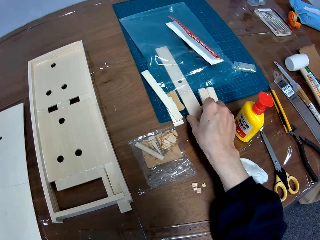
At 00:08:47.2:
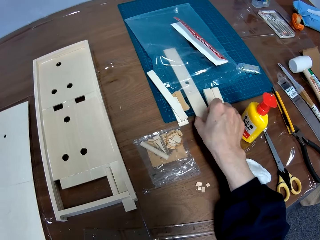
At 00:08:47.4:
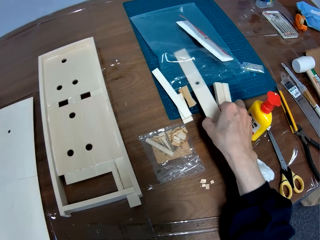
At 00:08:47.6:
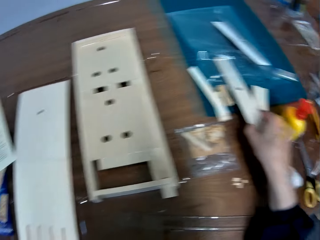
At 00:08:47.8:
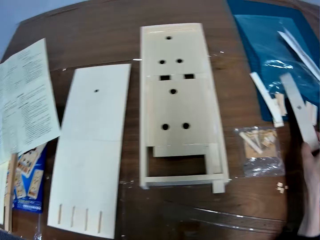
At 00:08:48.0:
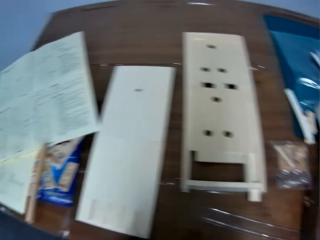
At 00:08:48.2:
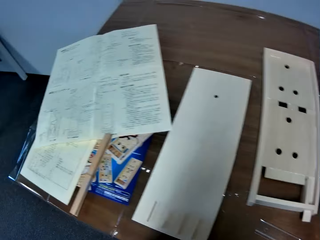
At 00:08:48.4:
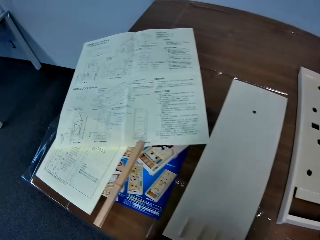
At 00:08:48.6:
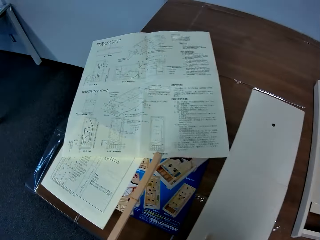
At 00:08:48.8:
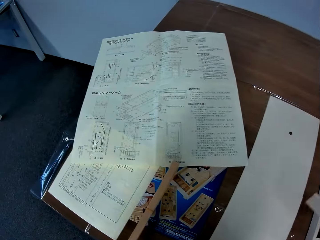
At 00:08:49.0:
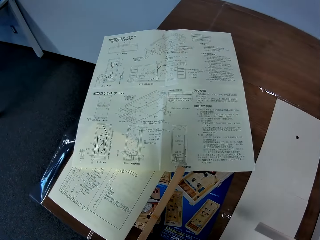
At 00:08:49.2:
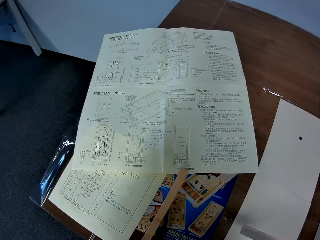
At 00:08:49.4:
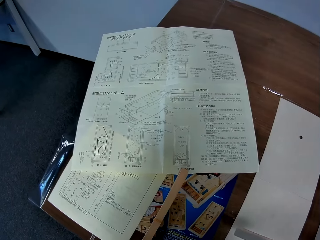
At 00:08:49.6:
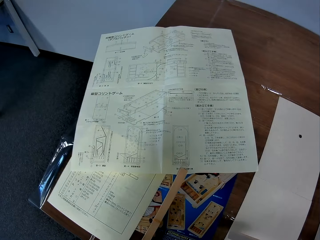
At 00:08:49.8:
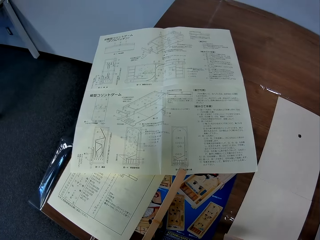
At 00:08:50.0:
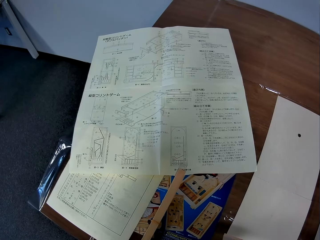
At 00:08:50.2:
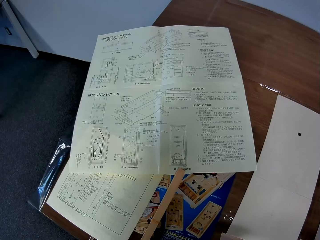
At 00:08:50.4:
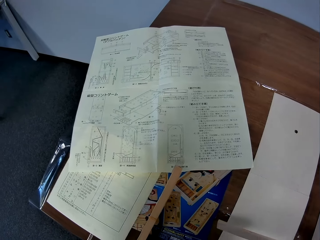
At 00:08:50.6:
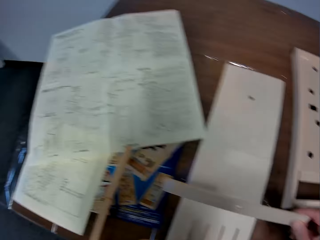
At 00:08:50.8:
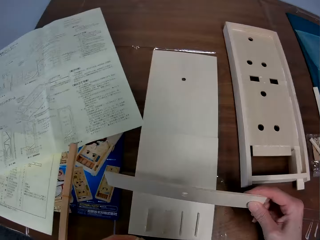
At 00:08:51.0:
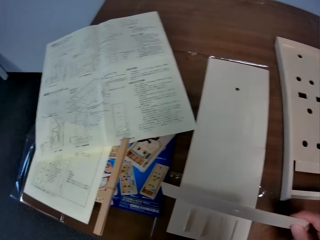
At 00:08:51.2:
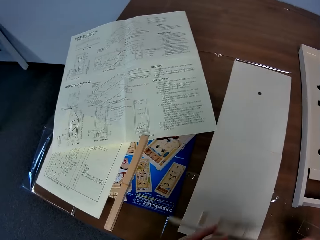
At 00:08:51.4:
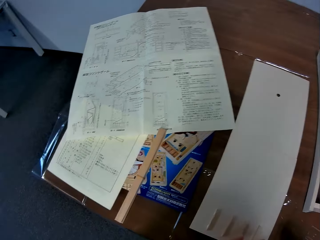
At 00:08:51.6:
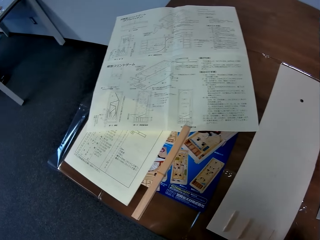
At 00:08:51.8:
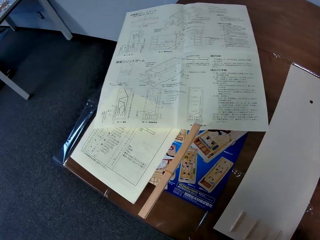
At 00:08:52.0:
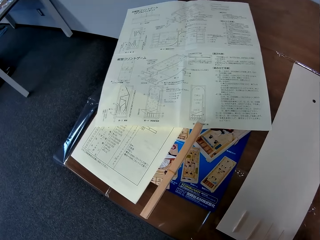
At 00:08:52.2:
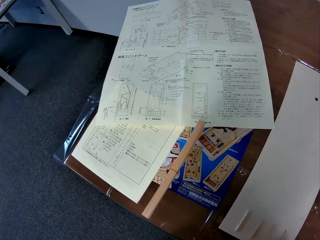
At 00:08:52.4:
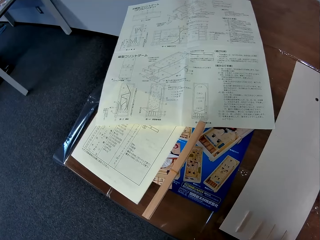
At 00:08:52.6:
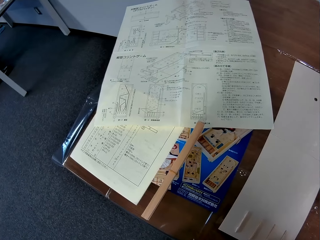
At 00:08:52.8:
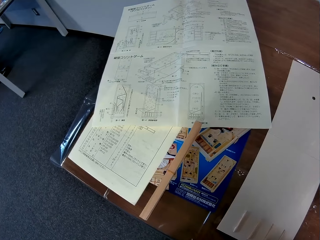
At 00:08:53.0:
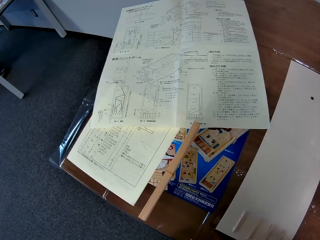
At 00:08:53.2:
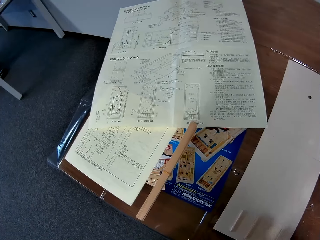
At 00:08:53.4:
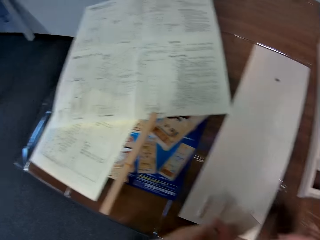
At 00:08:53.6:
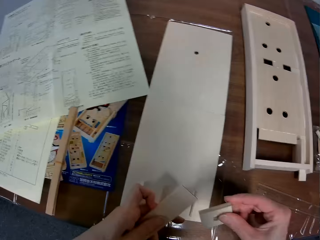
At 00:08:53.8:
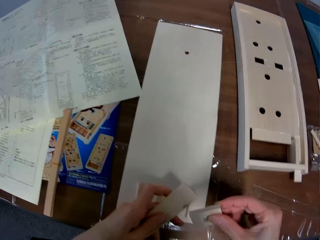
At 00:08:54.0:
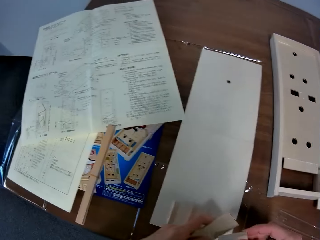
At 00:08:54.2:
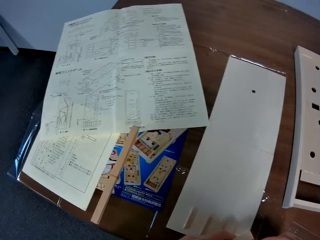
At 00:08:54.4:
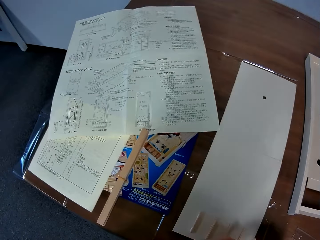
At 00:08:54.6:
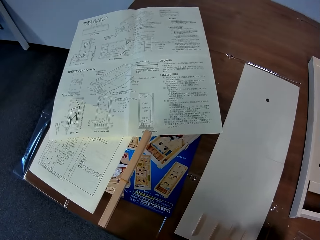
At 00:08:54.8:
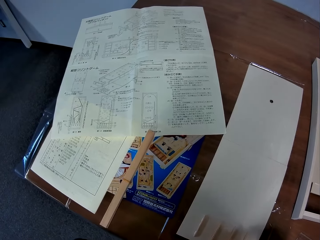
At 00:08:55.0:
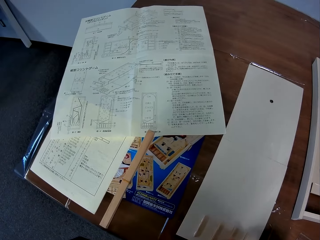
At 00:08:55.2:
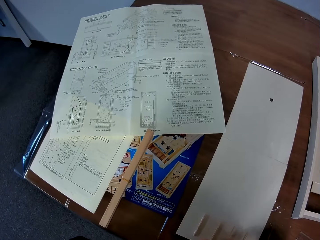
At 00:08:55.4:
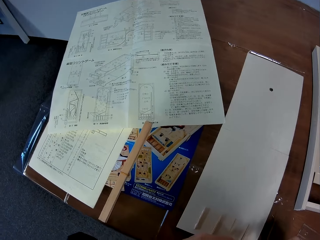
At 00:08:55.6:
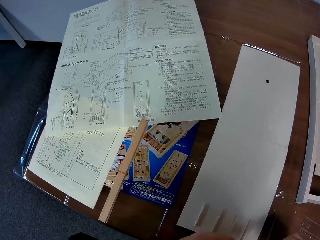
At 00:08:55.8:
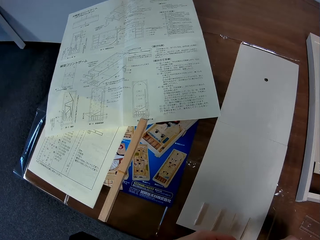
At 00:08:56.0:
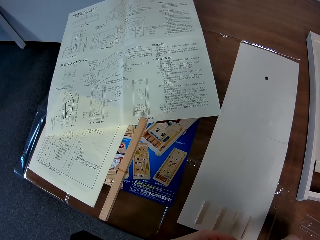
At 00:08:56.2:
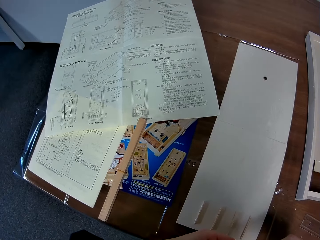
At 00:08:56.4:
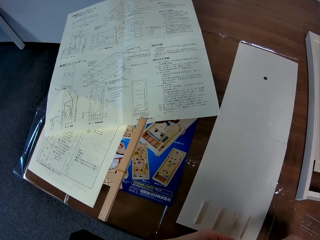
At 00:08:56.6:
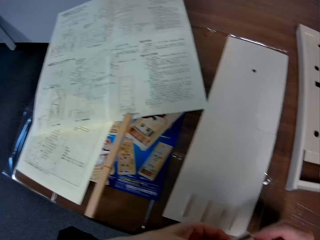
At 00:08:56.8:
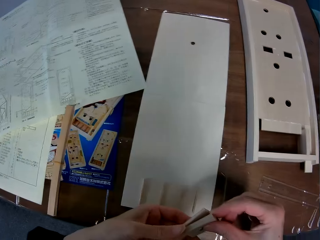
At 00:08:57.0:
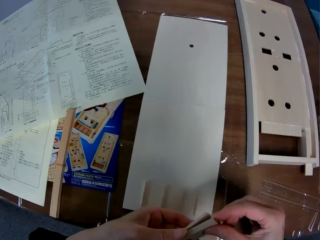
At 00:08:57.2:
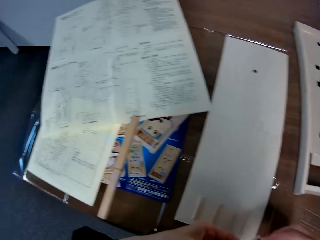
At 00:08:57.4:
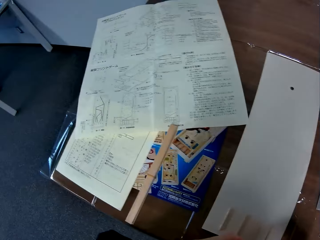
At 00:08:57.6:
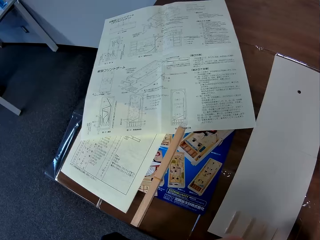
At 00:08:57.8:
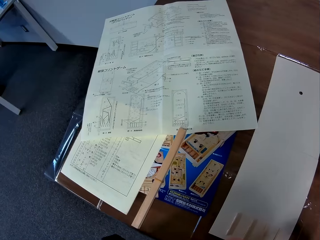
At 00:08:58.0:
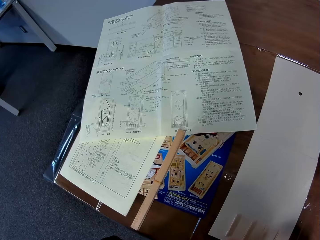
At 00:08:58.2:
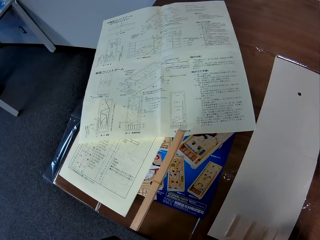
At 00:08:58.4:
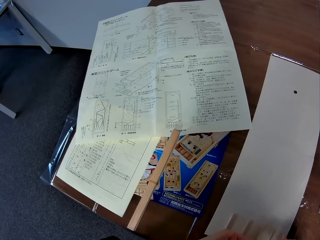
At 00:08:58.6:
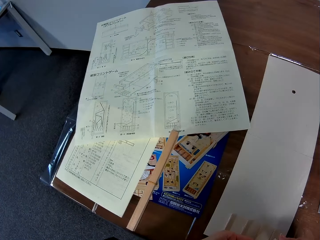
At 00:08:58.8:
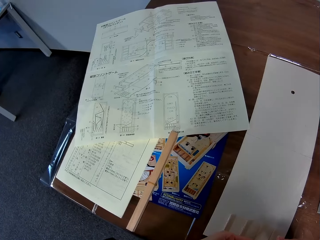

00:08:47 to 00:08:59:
The camera wearer picks up another piece of the mechanical model, or piece of wood, on the table. He exchanges the hand holding the piece of wood. He joins the pieces of the mechanical model in his hands together.

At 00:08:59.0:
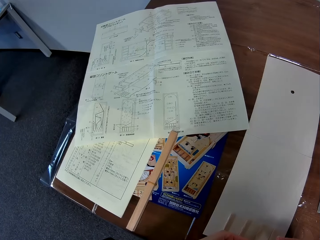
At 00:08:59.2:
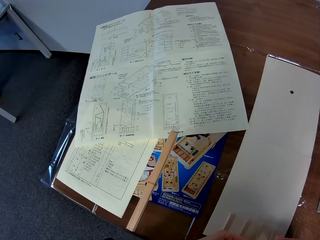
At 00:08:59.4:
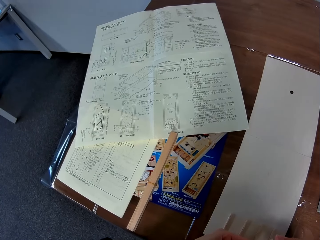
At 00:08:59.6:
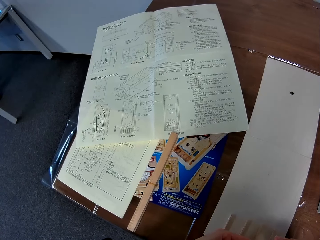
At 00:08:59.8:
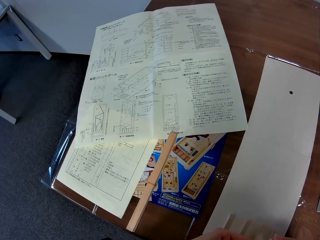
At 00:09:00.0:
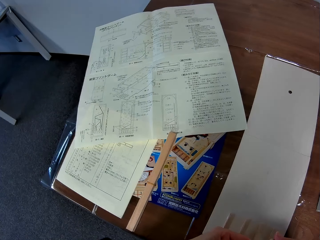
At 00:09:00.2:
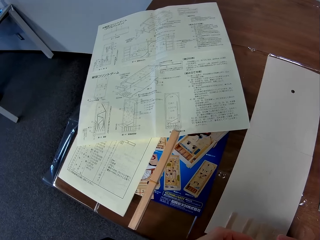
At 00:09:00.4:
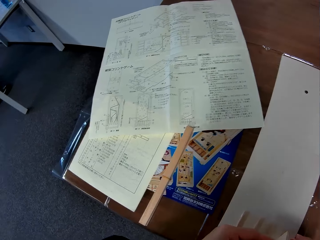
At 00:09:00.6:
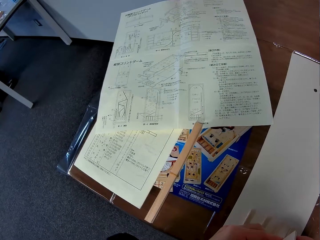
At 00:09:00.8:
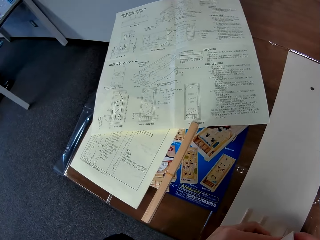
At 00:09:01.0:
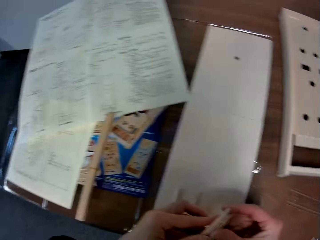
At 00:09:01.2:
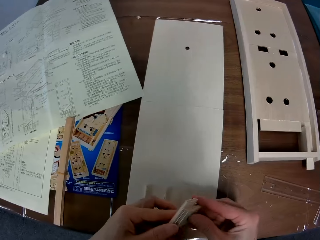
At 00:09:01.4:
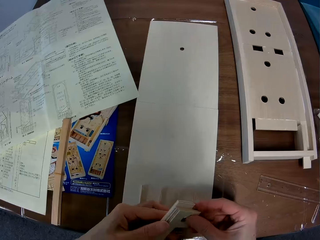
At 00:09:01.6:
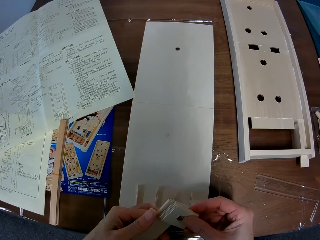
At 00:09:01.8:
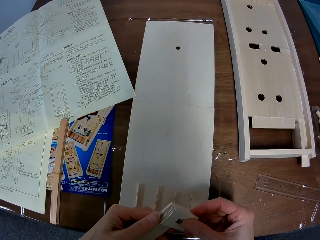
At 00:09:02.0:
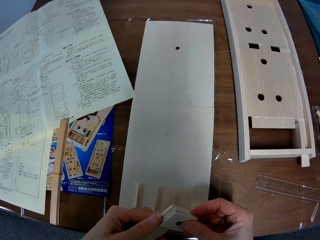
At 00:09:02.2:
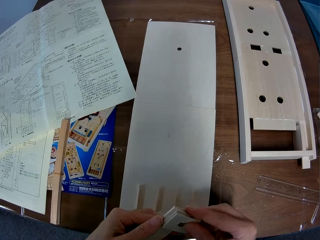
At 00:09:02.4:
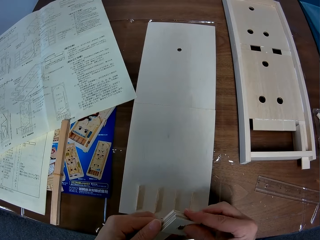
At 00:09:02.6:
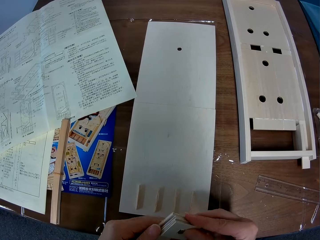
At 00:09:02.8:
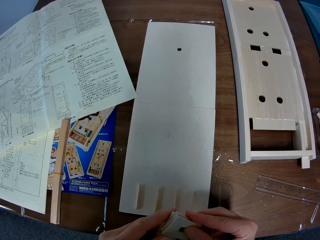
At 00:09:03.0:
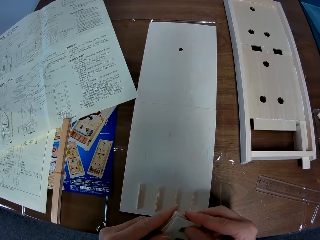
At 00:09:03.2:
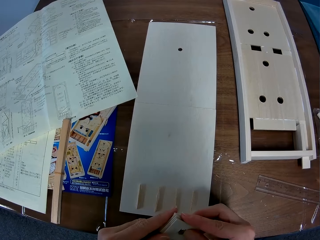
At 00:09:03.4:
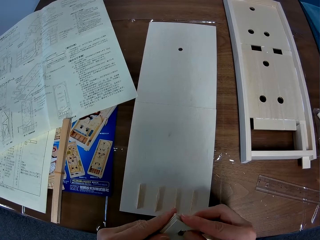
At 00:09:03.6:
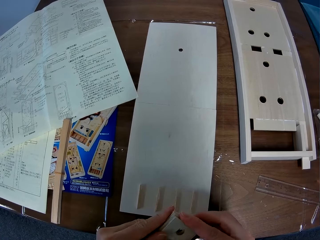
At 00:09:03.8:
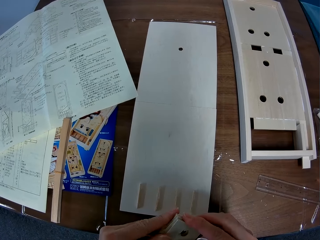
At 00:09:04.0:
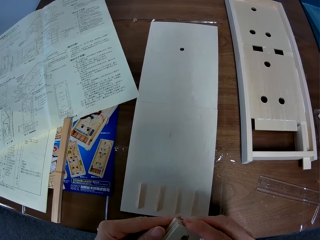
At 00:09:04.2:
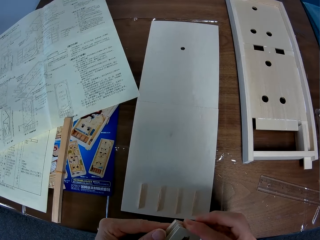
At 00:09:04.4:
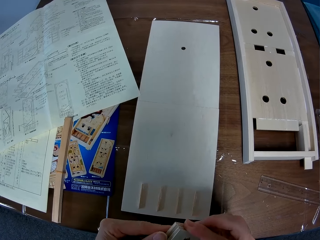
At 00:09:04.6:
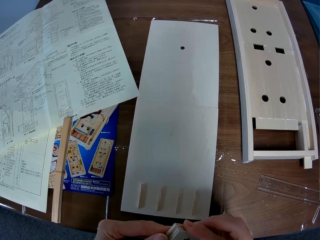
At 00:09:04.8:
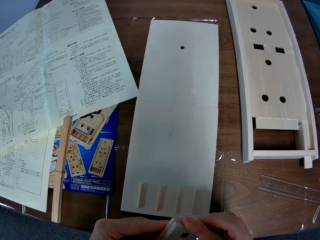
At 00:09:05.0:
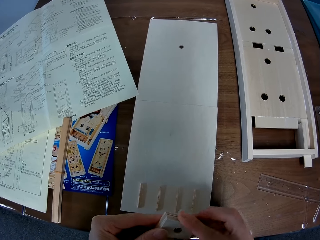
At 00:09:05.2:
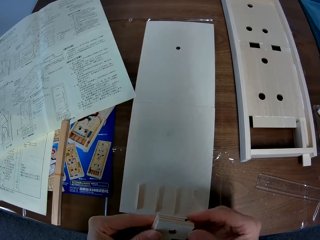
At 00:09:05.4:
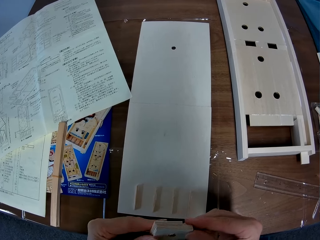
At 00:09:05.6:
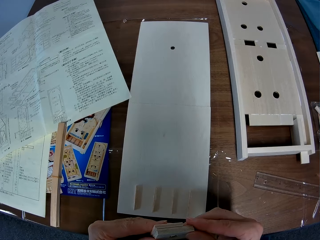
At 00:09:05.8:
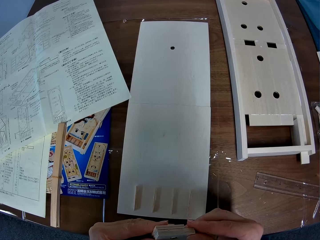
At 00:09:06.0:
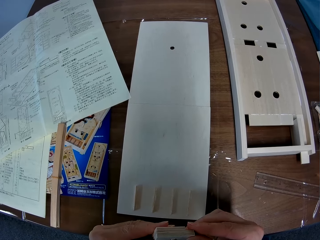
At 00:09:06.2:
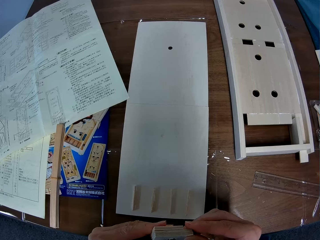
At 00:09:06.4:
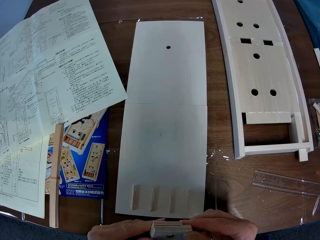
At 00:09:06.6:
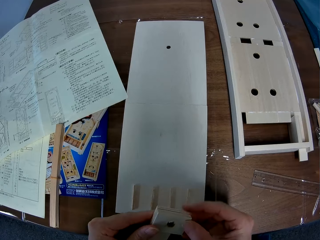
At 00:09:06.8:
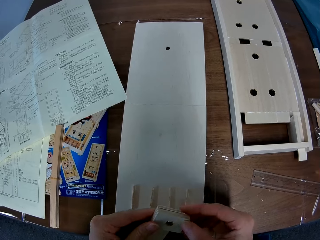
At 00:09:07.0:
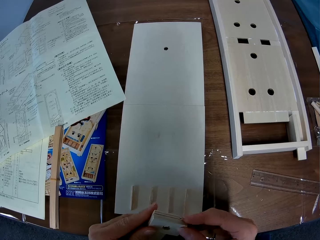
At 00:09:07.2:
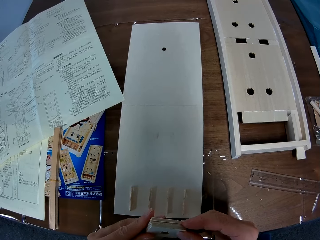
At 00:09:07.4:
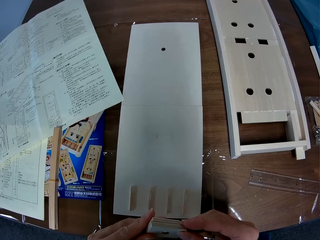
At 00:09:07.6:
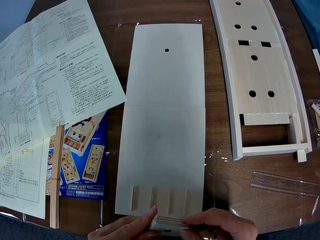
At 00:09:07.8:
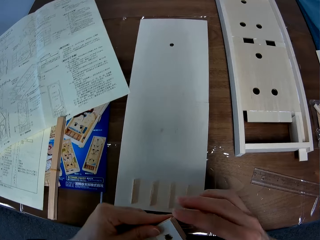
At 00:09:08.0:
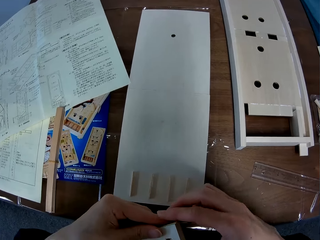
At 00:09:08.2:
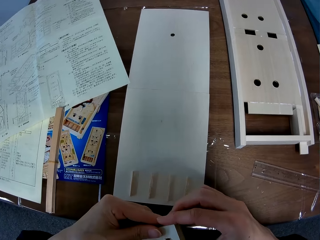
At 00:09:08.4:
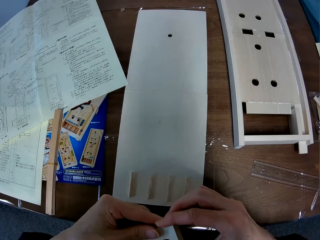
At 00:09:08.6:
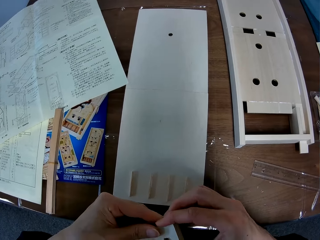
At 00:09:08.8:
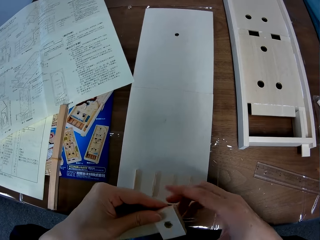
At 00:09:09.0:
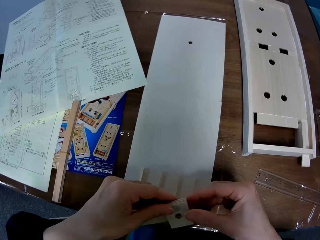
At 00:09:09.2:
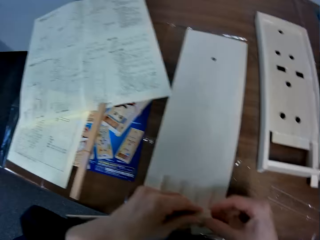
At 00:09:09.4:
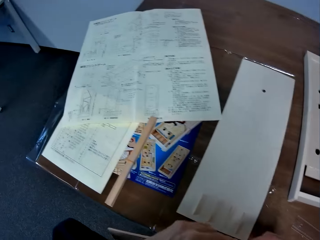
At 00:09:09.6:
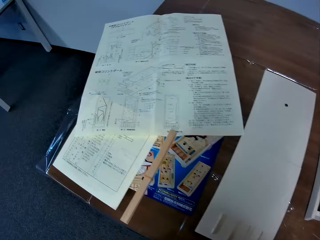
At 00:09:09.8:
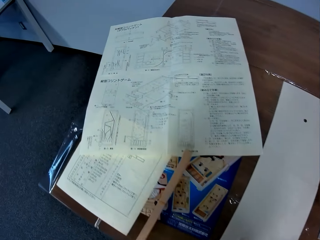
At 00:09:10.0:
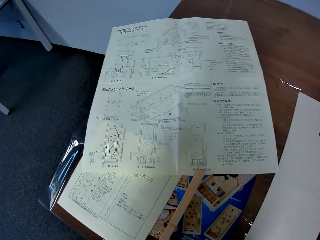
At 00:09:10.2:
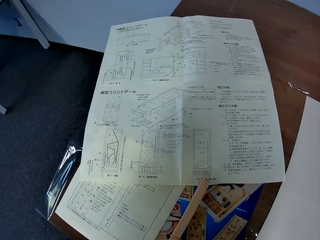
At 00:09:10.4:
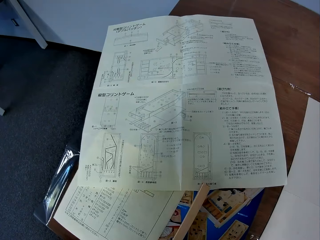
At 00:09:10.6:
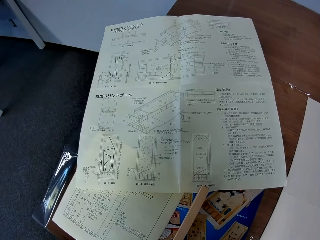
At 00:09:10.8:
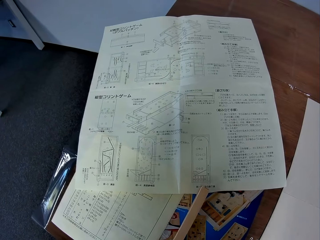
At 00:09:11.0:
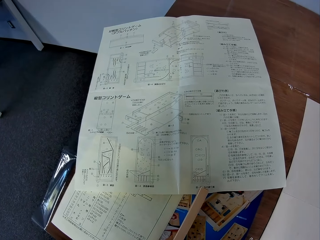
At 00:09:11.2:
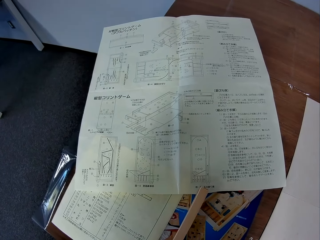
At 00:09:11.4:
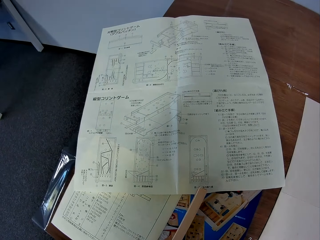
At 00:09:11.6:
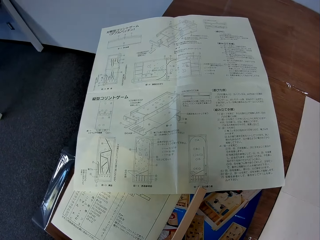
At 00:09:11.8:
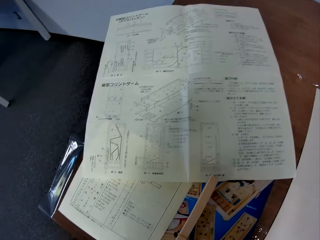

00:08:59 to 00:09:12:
The camera wearer looks at the instructor manual.
